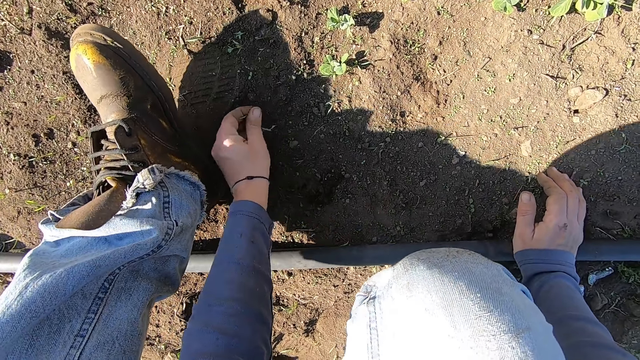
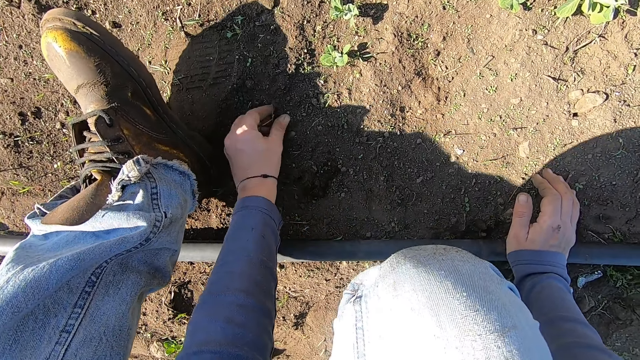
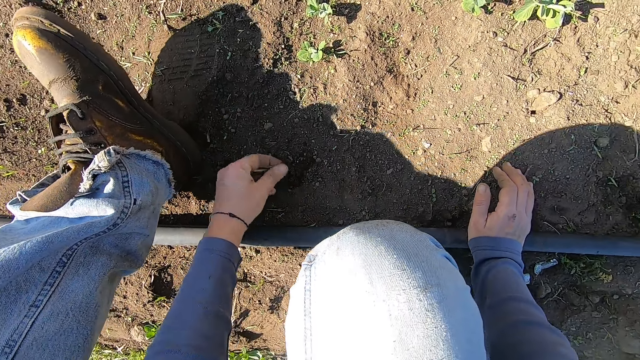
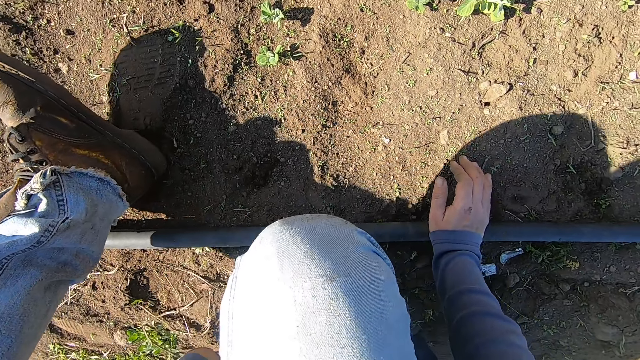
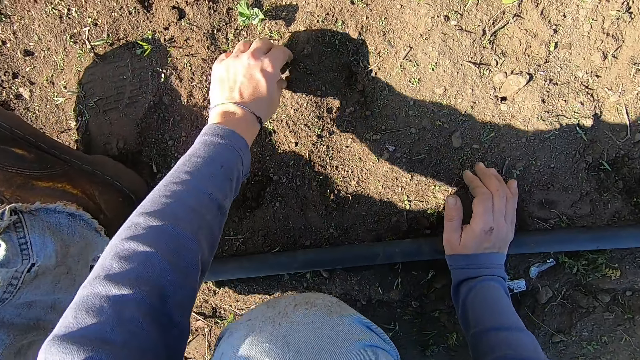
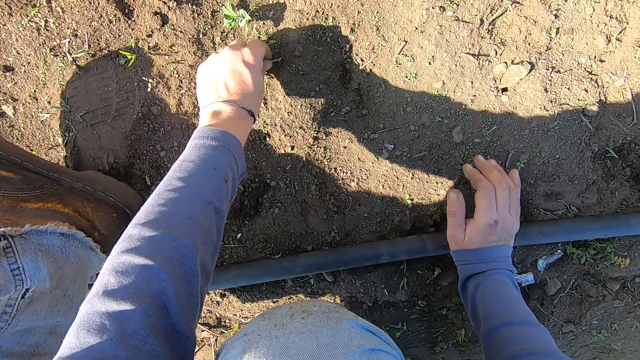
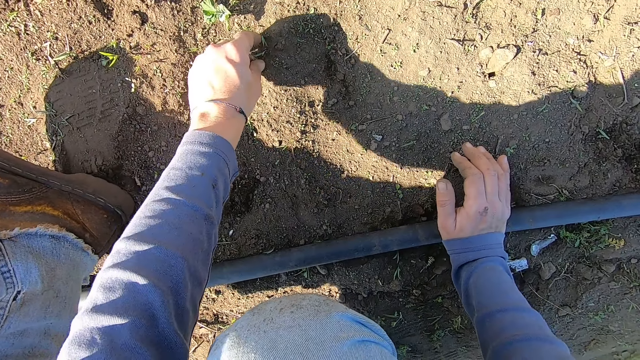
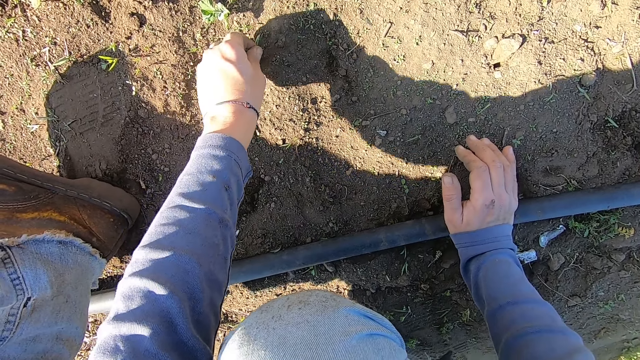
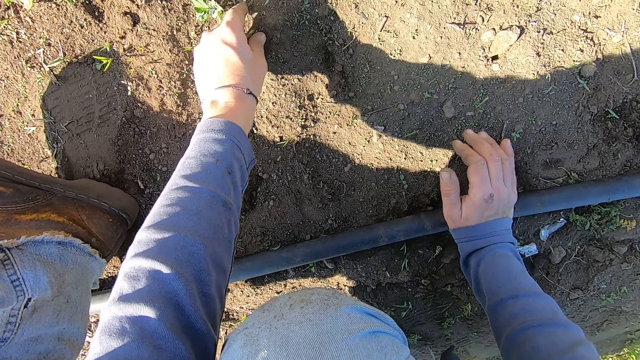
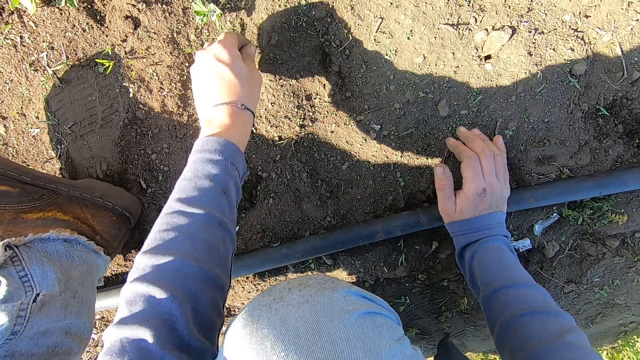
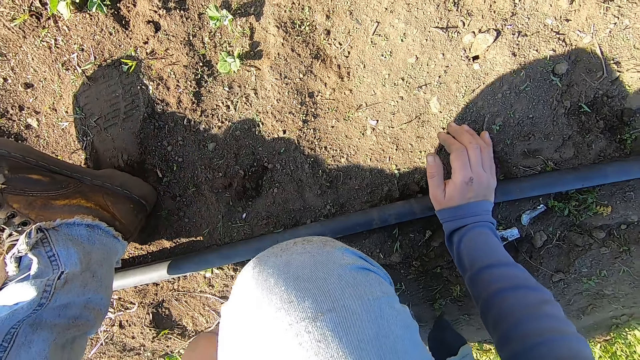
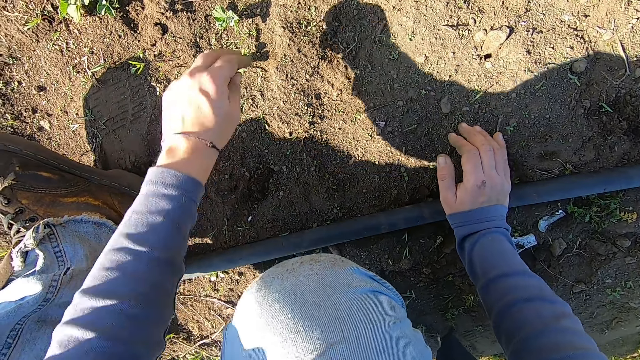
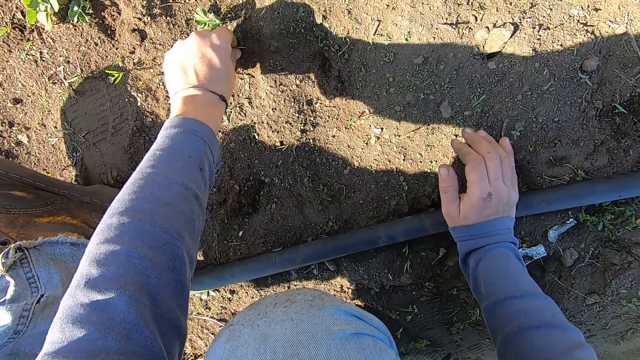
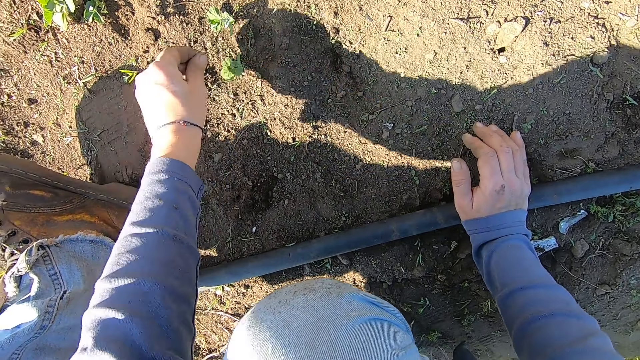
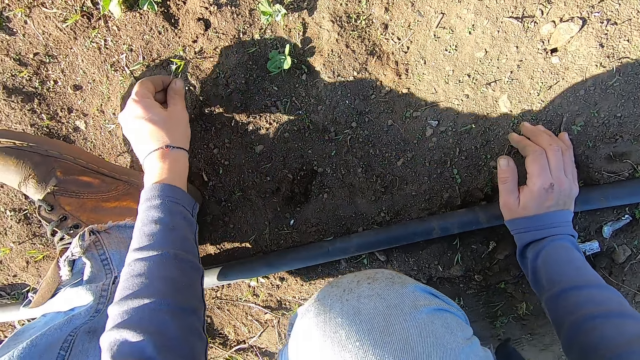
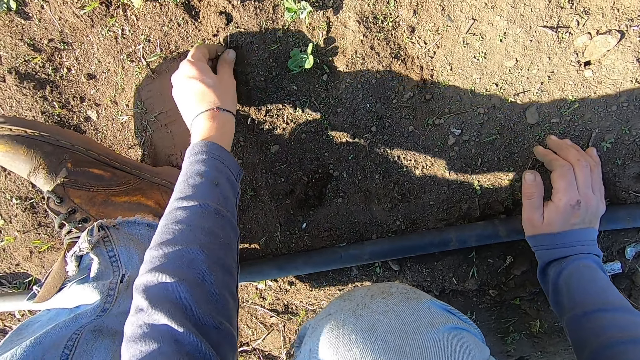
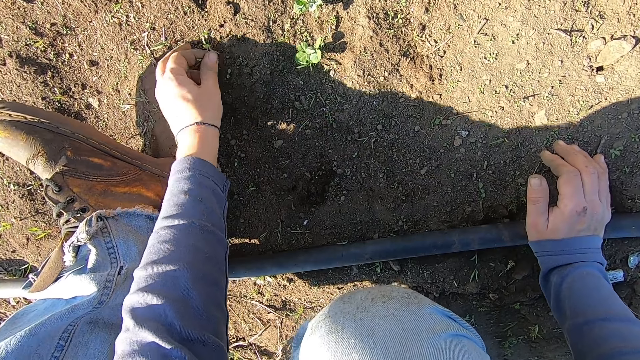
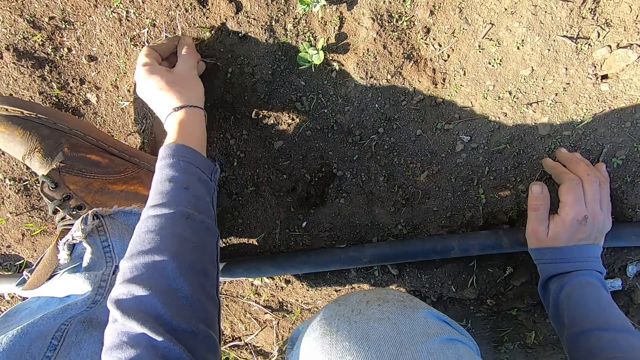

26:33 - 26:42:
The camera wearer uproots a weed on the ground with his left hand. He throws away the weed. He uproots a weed on the ground with his left hand. He throws away the weed. He uproots weeds on the ground with his left hand.

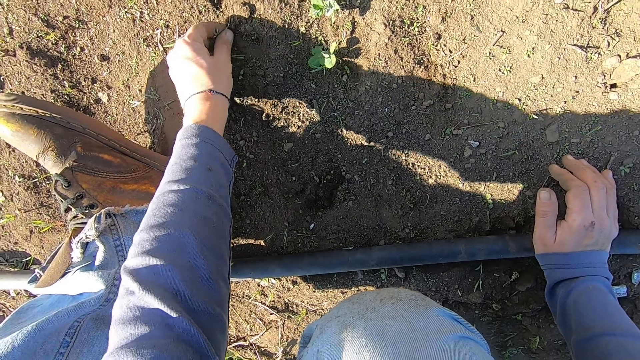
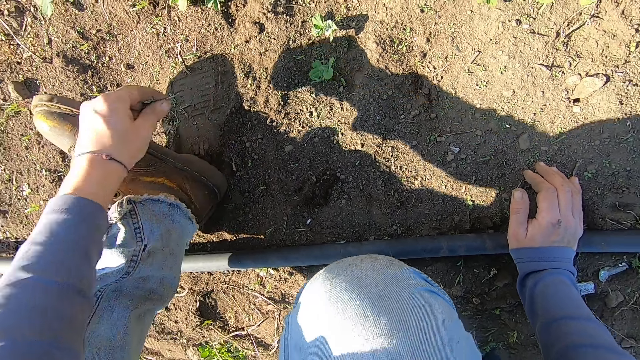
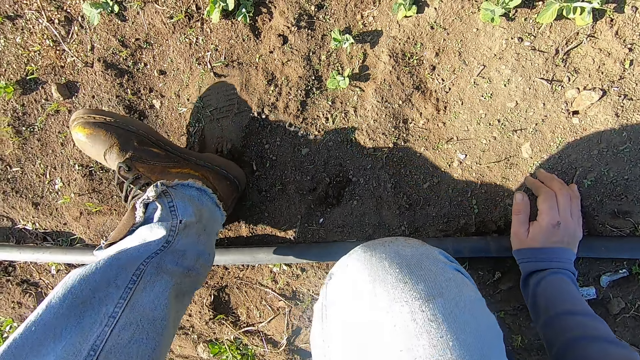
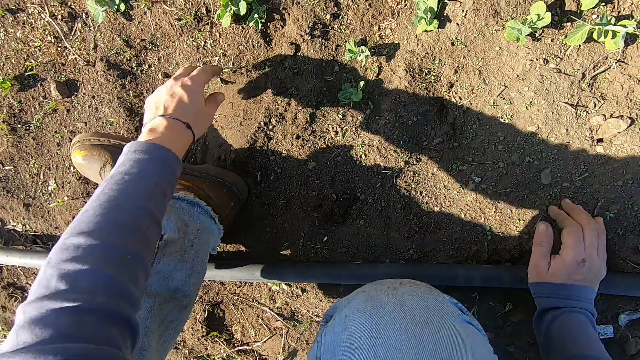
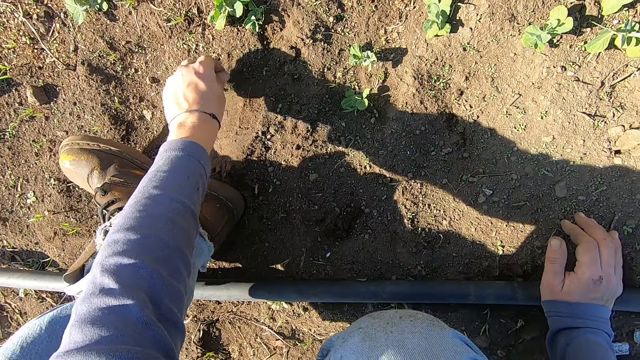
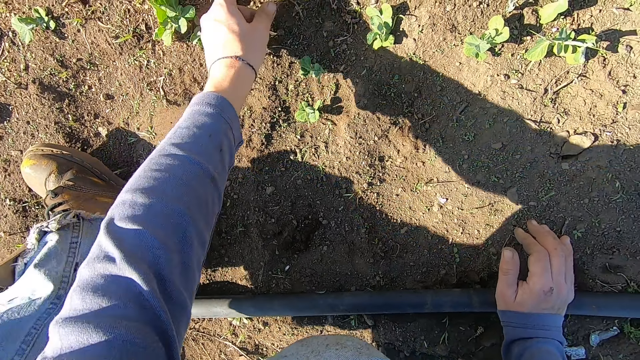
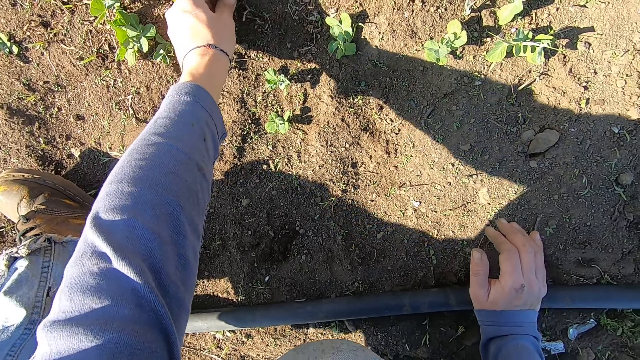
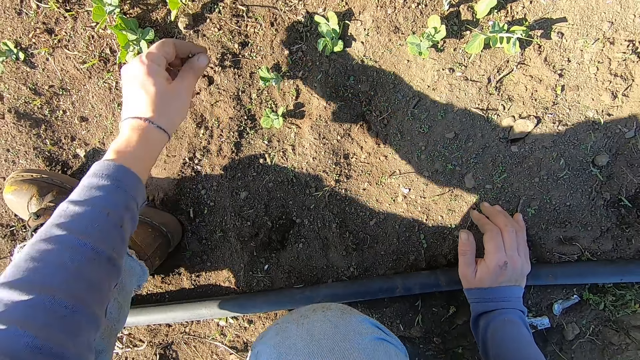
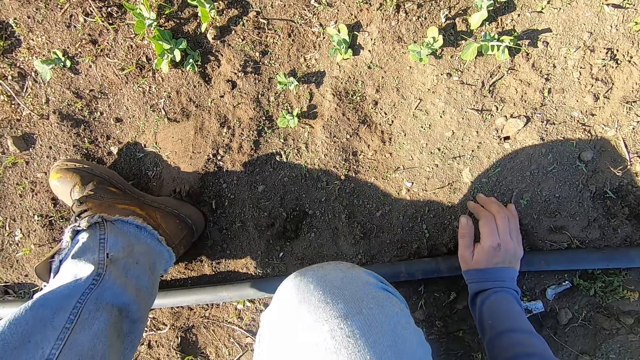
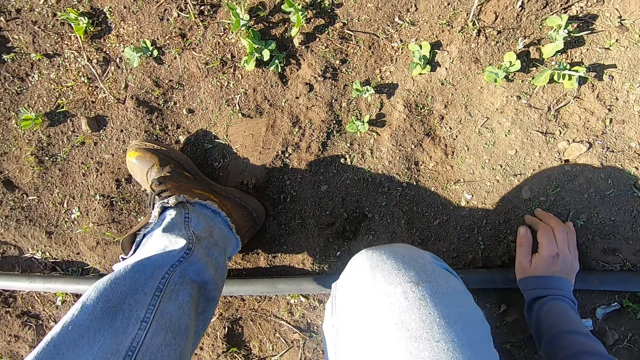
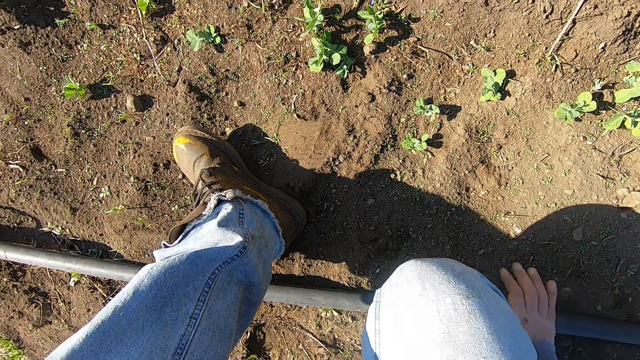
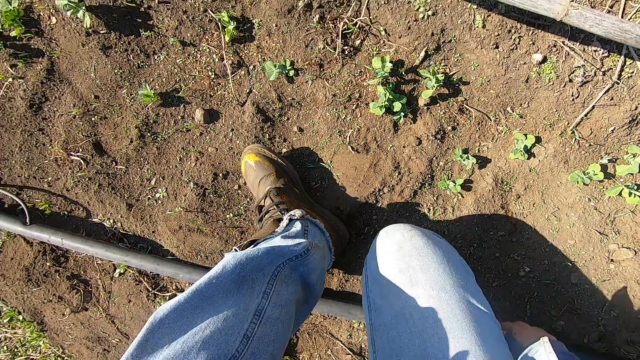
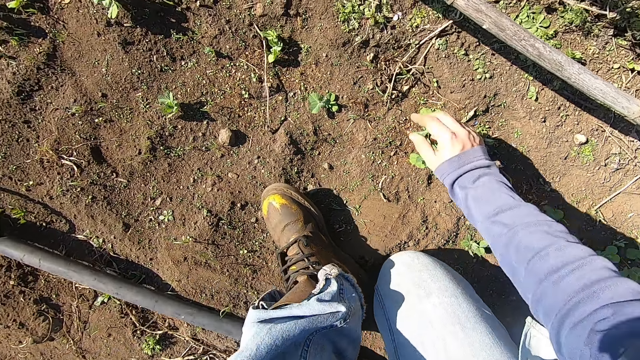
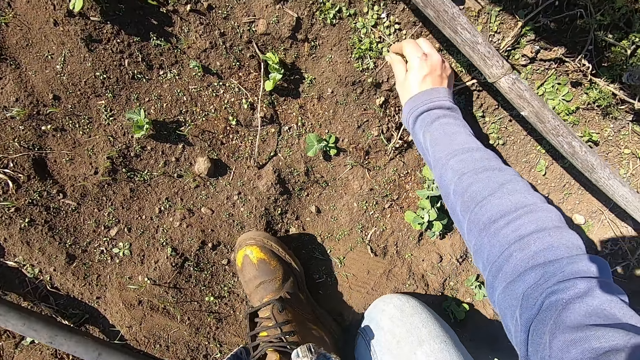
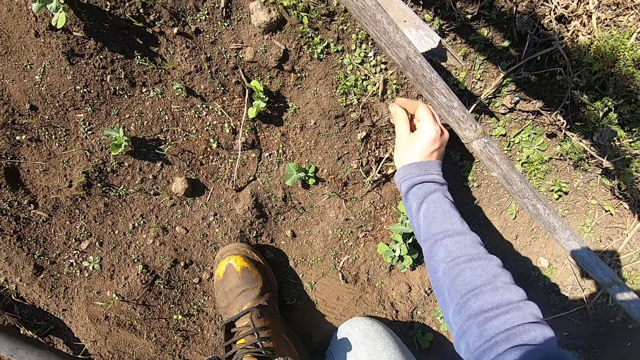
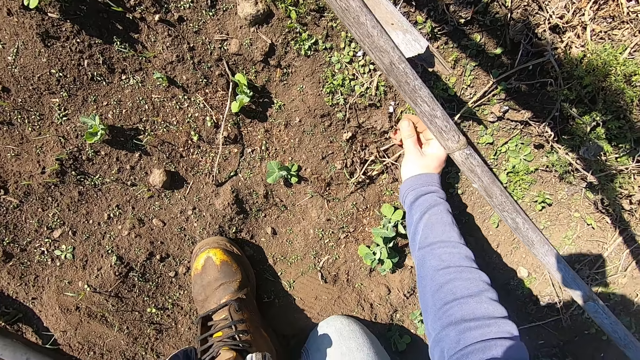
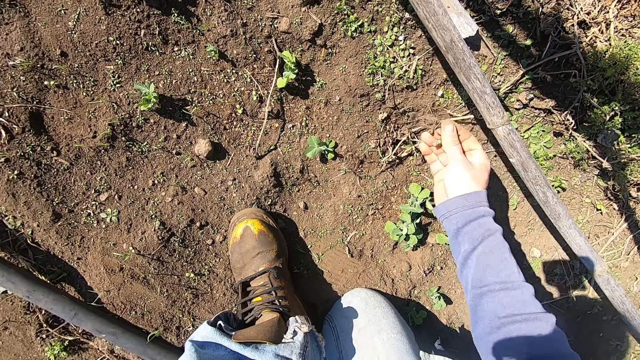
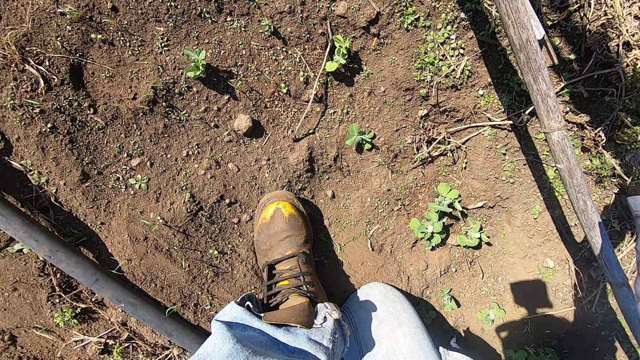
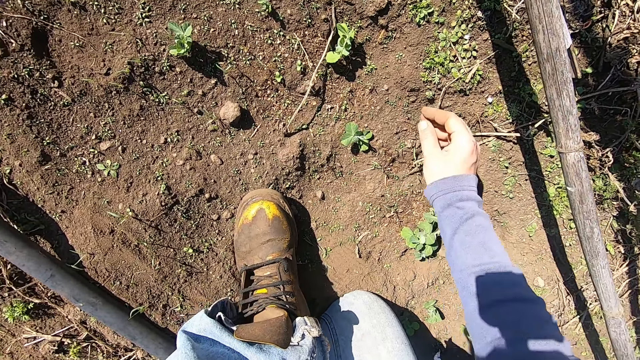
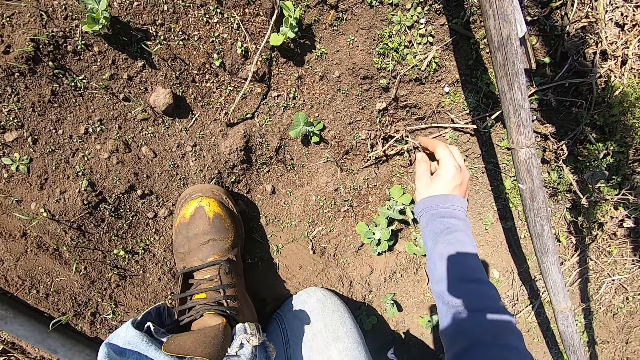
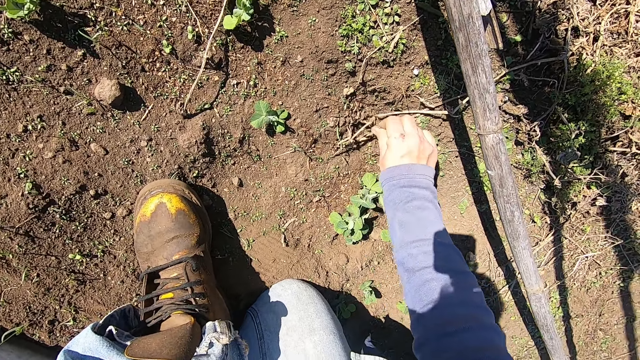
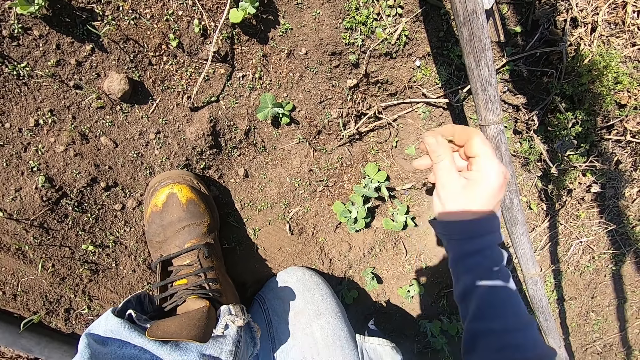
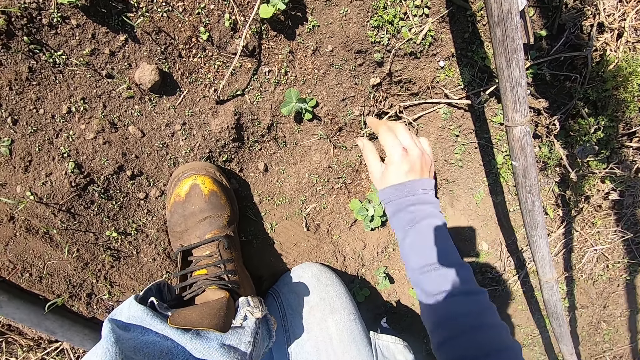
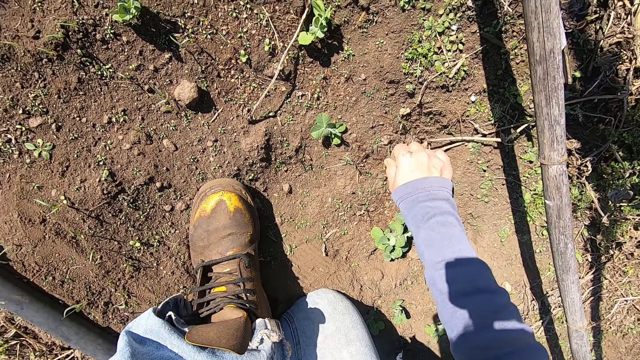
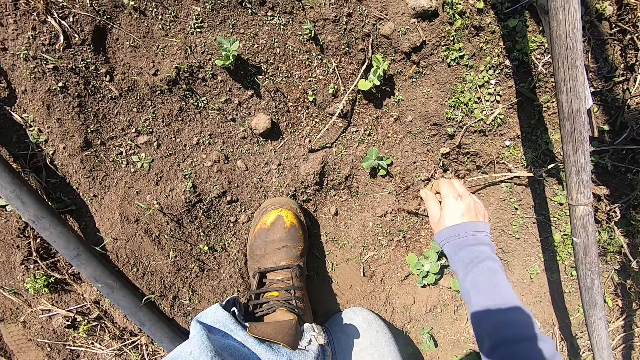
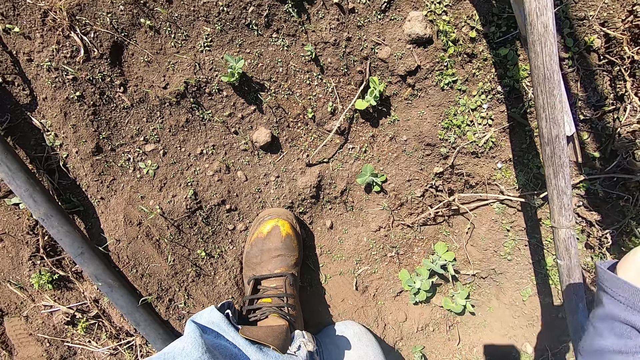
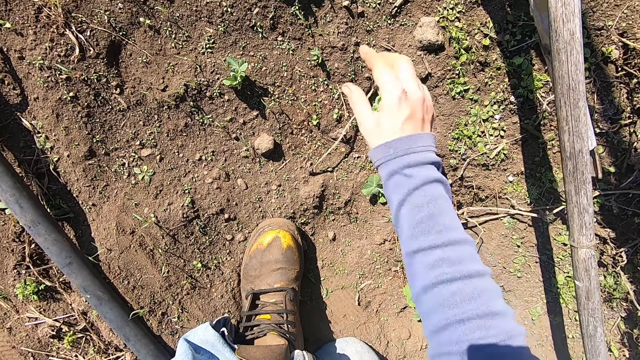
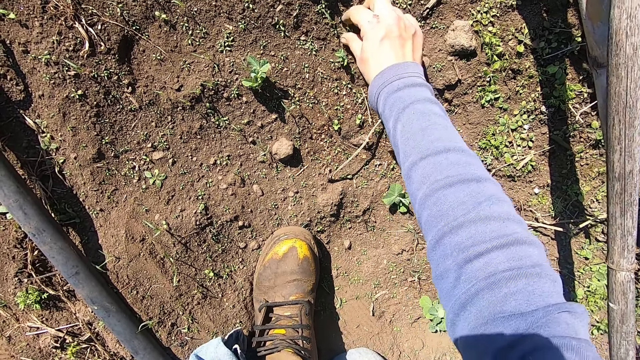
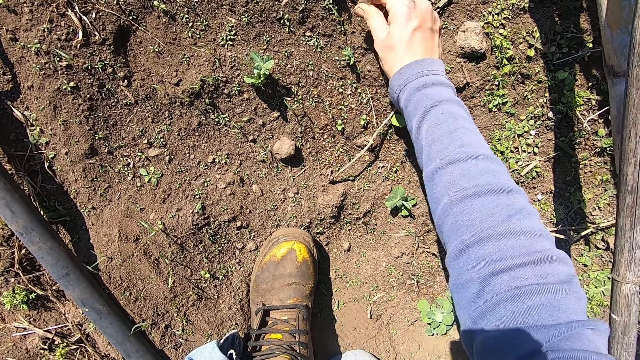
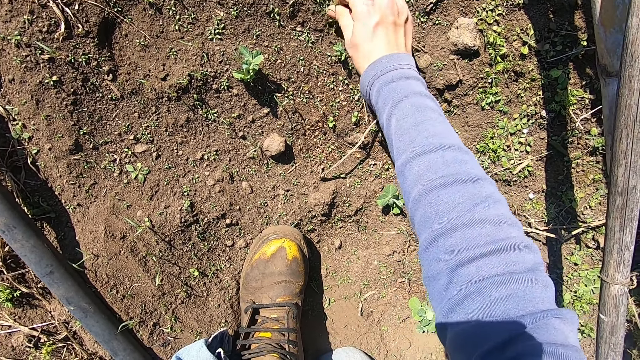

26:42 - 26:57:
The camera wearer throws away the weeds. He uproots weeds on the ground with his left hand. He throws away the weeds. He uproots a weed on the ground with his right hand. He throws away the weed. He picks up a weed on the ground with his right hand. He throws away the weed. He uproots a weed on the ground with his right hand. He throws away the weed. He uproots weeds on the ground with his right hand.
